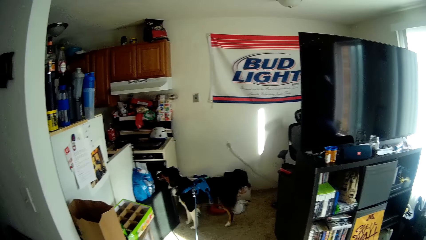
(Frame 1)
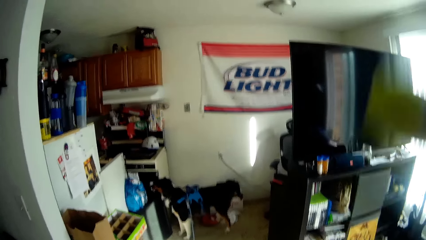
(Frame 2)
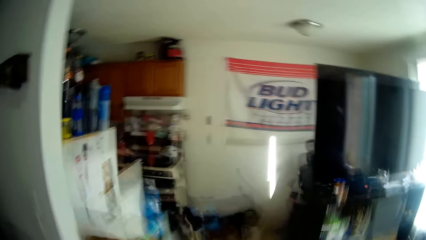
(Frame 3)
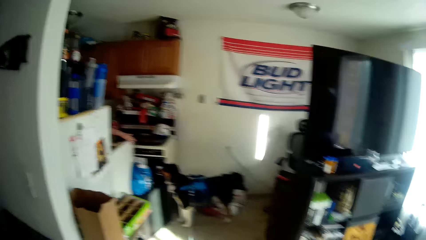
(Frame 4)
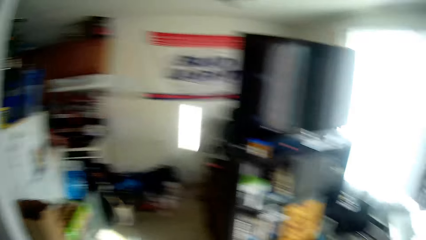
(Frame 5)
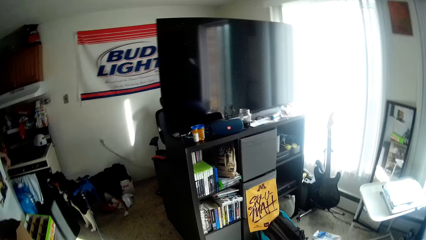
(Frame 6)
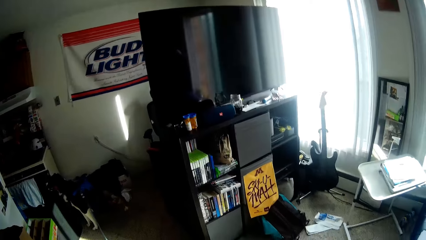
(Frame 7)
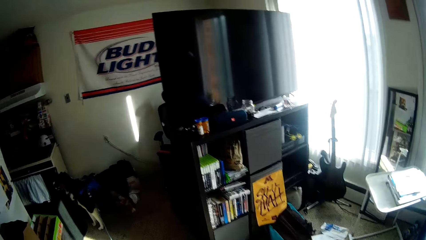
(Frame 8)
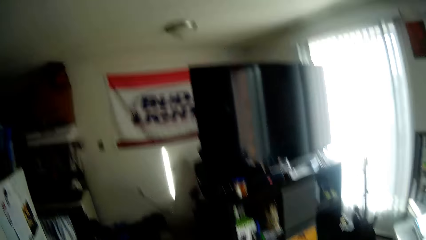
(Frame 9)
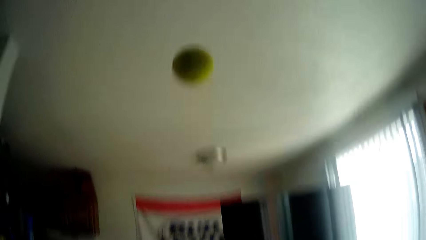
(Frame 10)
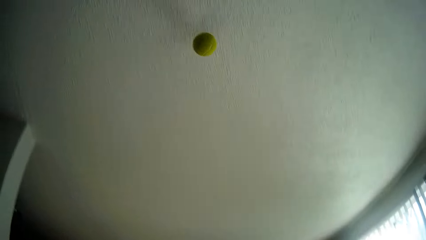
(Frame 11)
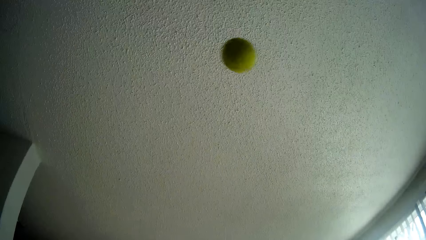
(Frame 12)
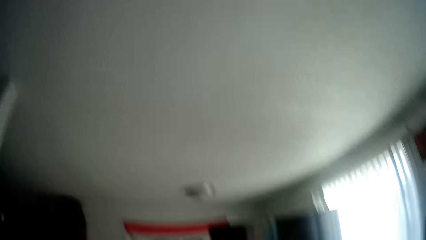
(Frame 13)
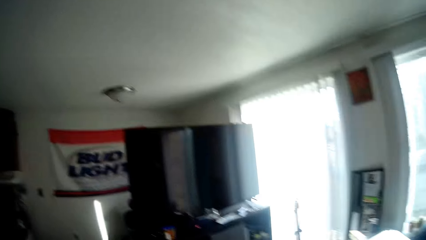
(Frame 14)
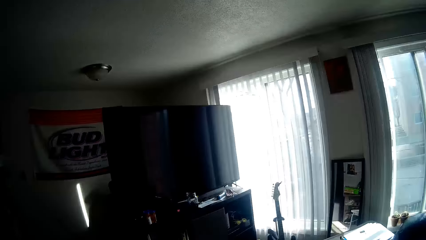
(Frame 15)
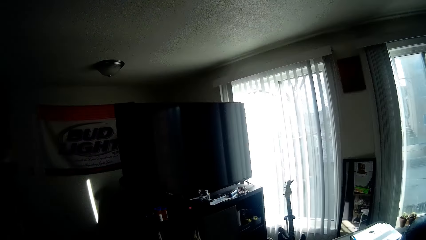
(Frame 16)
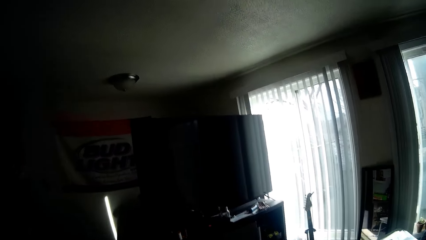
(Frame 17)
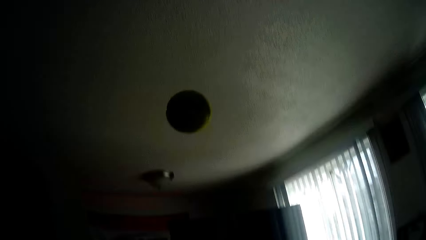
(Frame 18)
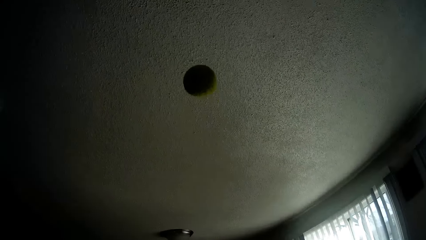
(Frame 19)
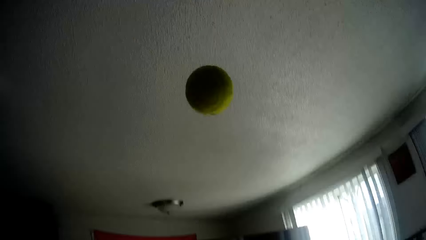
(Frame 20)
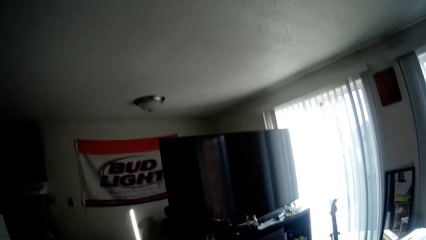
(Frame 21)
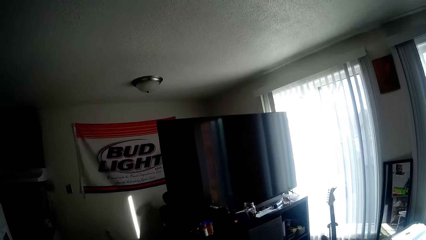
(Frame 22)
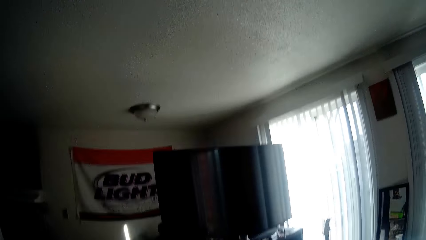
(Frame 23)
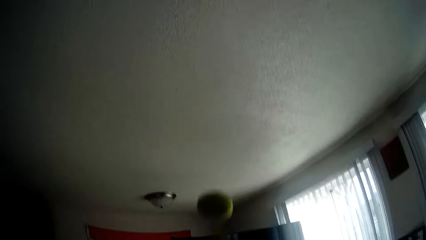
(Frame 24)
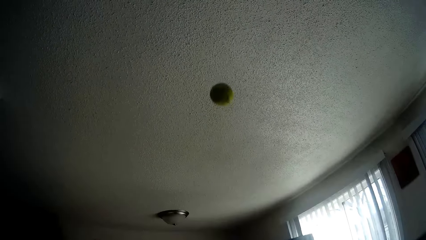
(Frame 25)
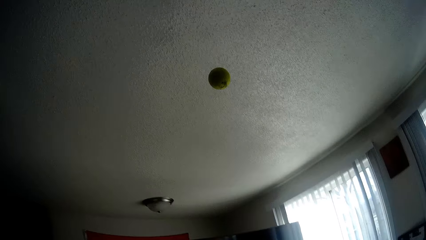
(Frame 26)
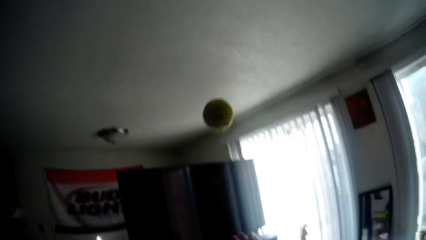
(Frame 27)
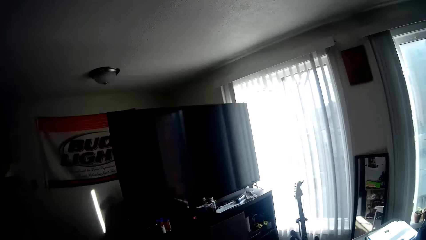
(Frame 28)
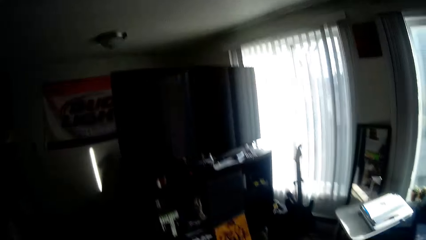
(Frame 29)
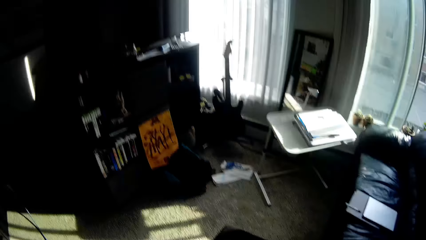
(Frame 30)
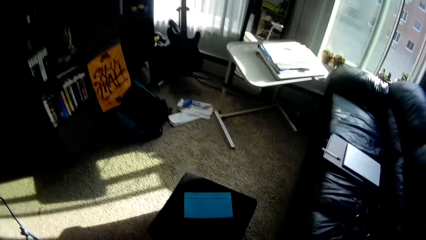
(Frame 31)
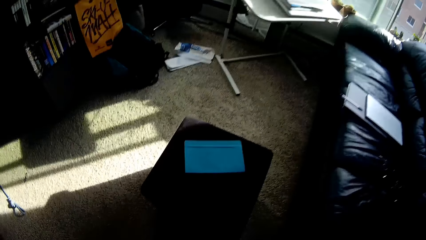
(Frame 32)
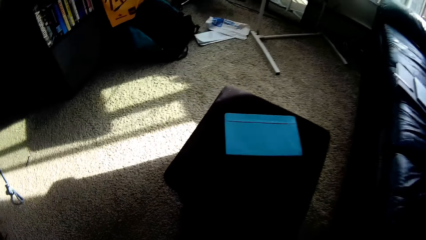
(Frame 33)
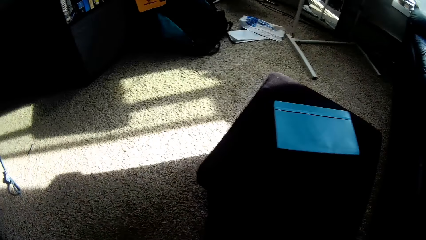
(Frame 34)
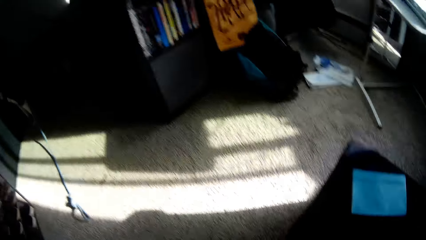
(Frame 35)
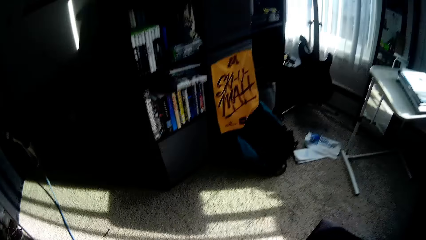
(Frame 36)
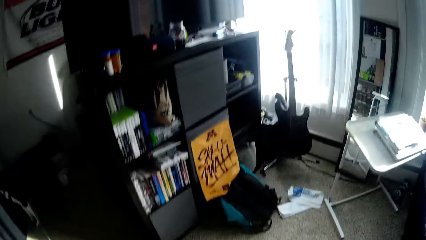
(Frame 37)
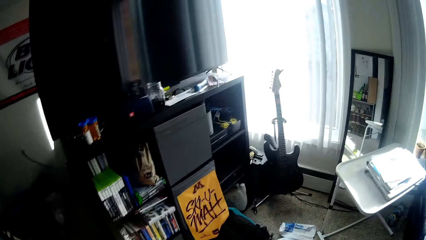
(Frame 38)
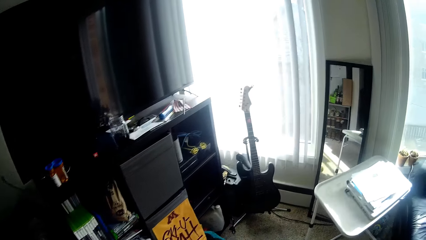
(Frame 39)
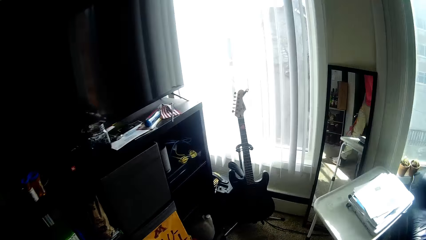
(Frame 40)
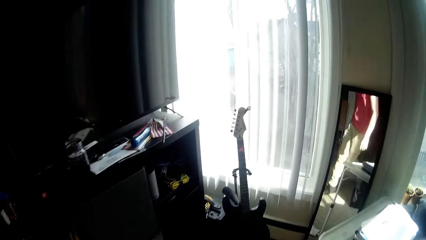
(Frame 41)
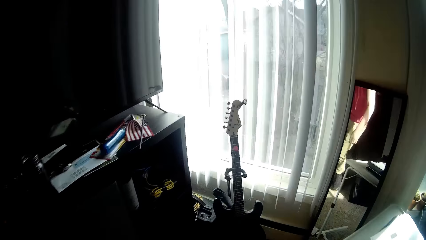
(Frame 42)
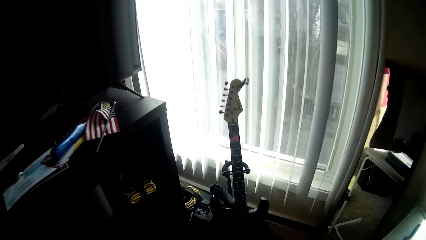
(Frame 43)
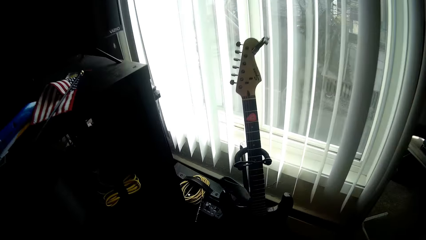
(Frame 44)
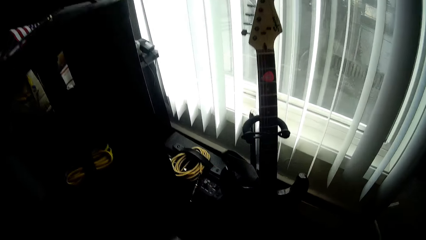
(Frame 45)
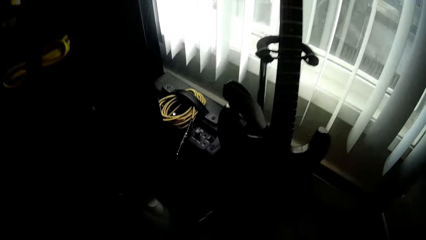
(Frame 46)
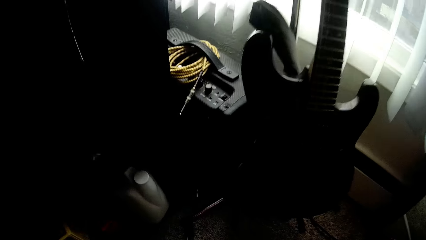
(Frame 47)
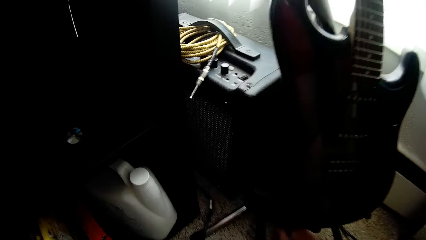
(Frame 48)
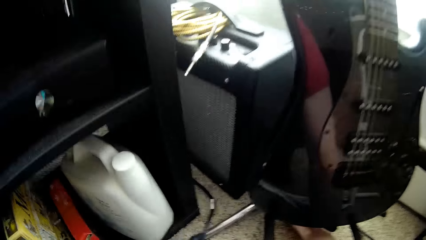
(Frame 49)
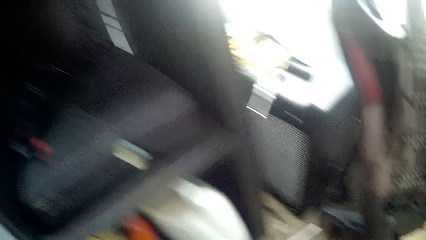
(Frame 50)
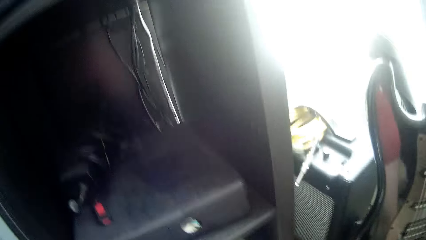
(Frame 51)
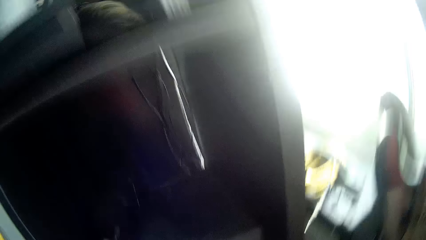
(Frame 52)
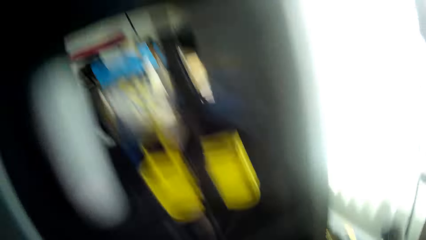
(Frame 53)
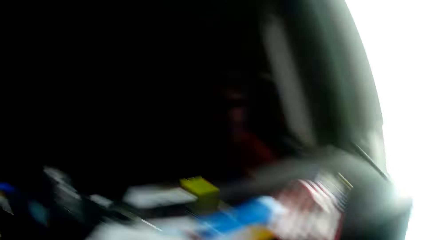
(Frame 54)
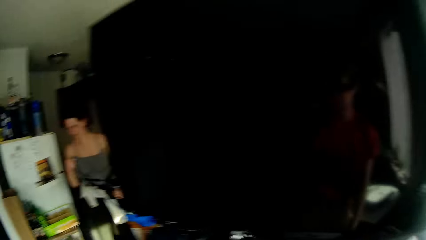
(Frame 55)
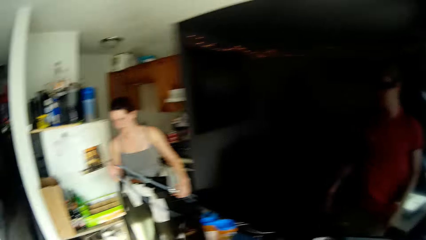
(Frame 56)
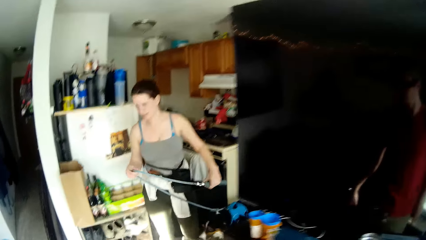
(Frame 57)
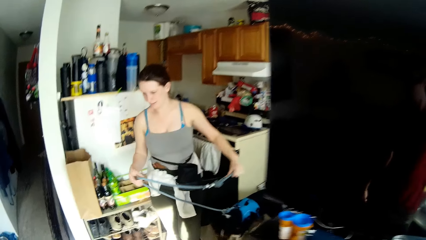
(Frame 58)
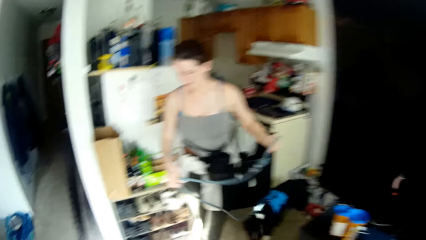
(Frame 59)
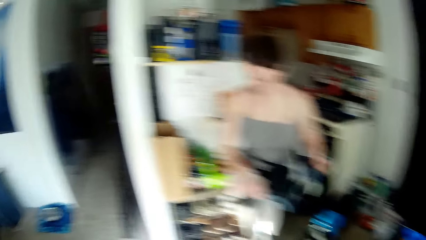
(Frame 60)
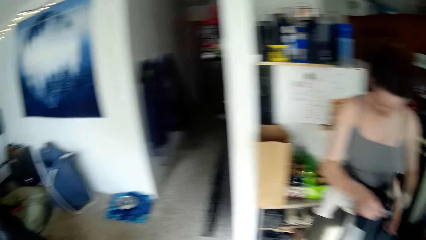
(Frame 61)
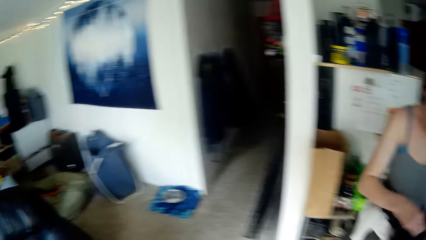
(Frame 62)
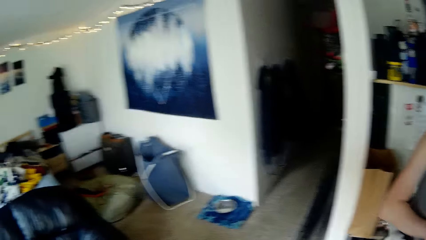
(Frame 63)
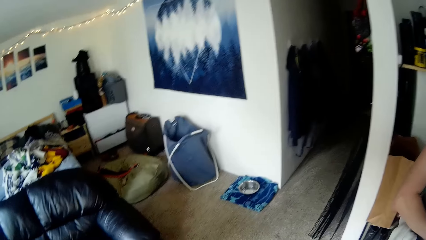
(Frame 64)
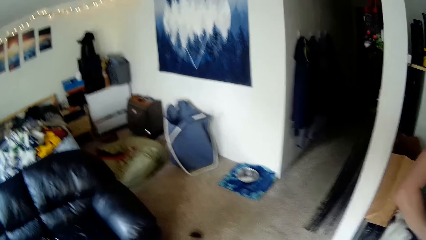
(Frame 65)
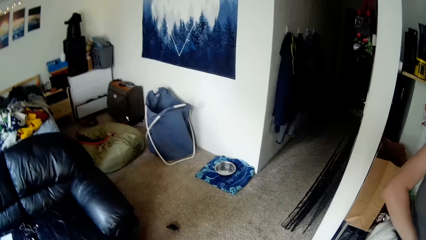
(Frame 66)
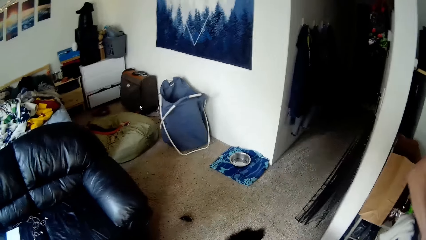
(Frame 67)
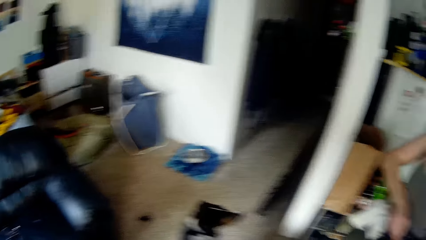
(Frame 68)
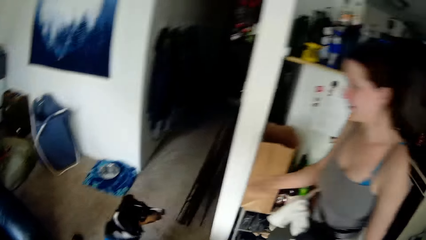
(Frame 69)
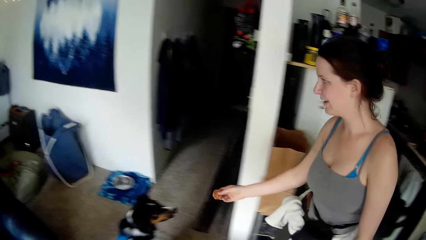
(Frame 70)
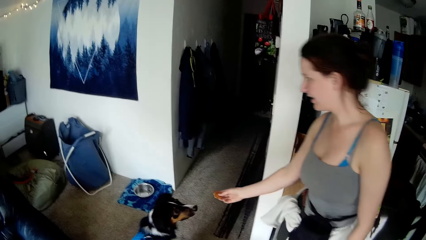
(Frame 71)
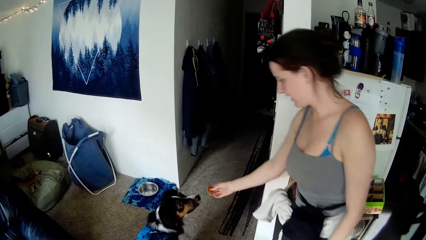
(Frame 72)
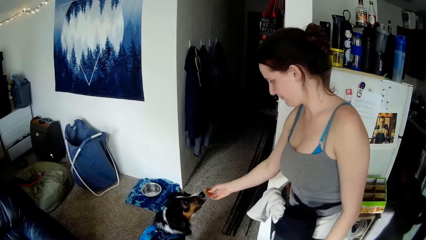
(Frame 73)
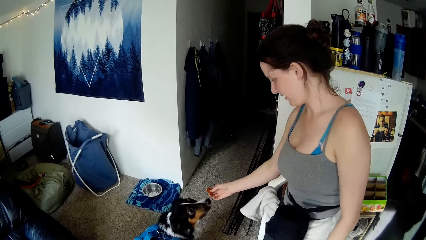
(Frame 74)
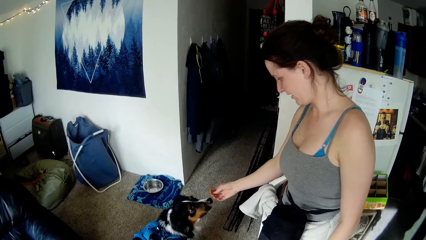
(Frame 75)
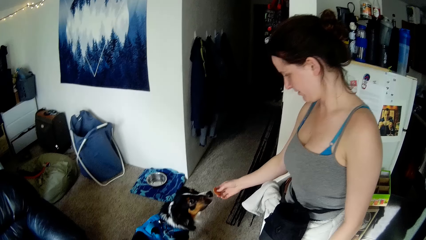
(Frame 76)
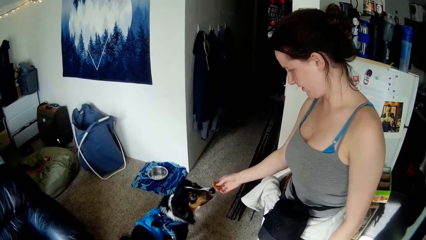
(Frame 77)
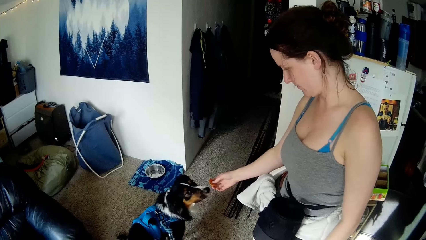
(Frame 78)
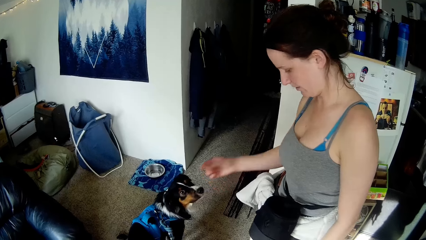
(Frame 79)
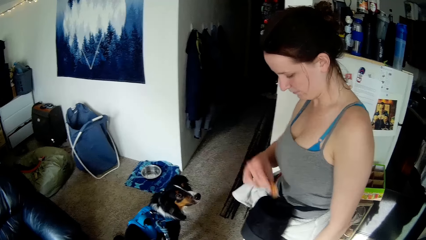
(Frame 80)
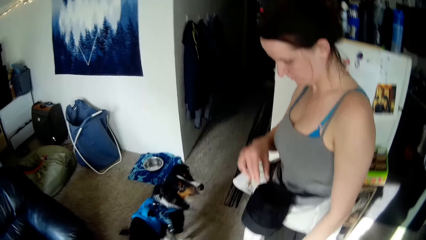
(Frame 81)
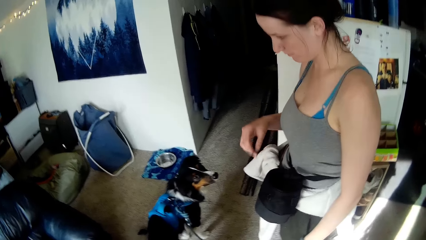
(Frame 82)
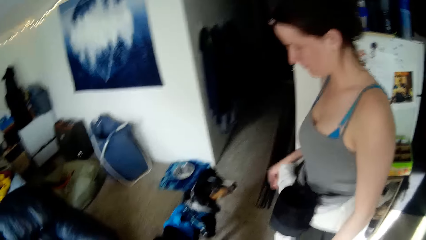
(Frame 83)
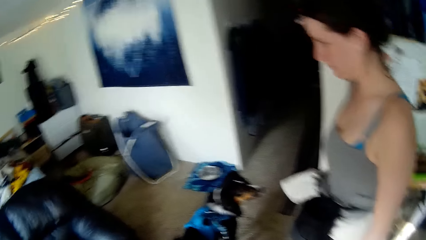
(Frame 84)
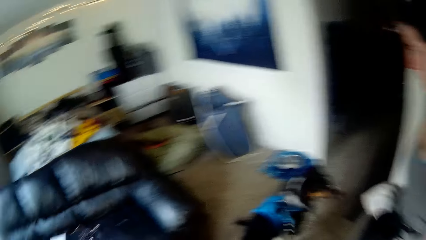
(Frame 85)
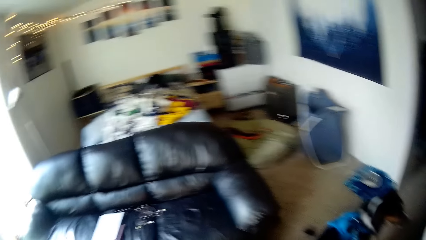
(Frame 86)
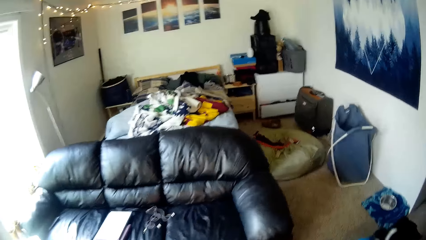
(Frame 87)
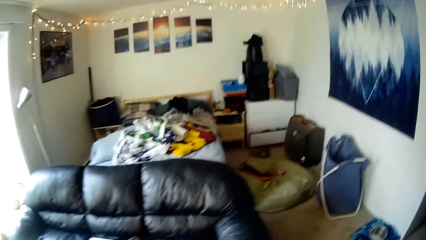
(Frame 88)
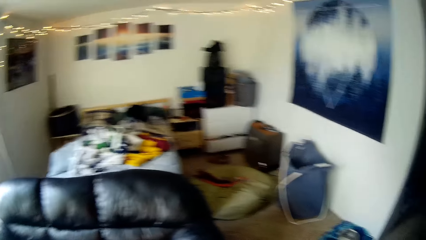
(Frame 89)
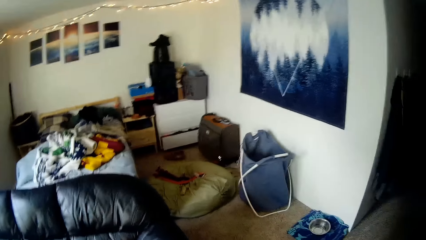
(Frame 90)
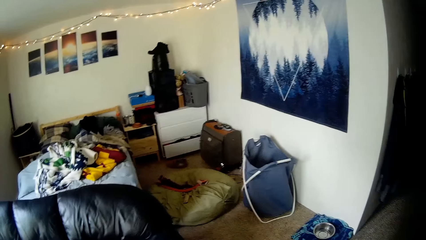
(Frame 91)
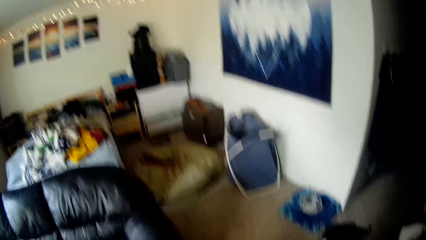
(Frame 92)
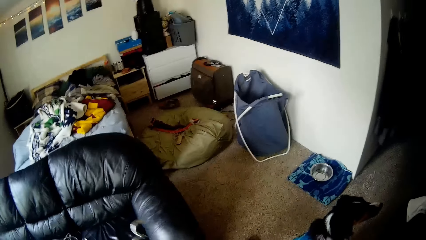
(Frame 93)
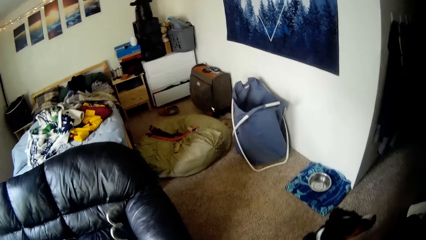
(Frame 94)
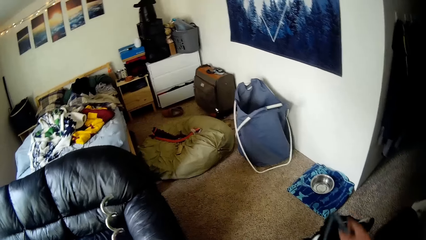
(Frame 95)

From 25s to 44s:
The camera wearer throws the tennis ball to the ceiling. They throw the tennis ball to the ceiling repeatedly. They move around. They walk to the window. They pick the ball from the floor. They look around. A lady holds the dog's leash in her hand. The lady stretches her hand to the dog. The lady drops an object in her hand in the bag on her waist.
